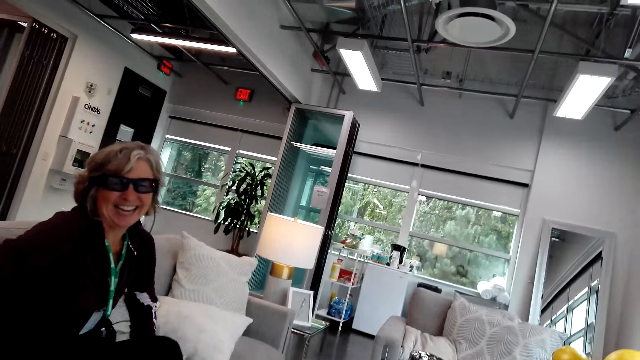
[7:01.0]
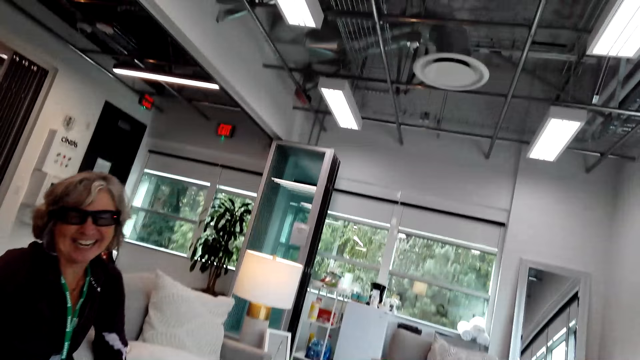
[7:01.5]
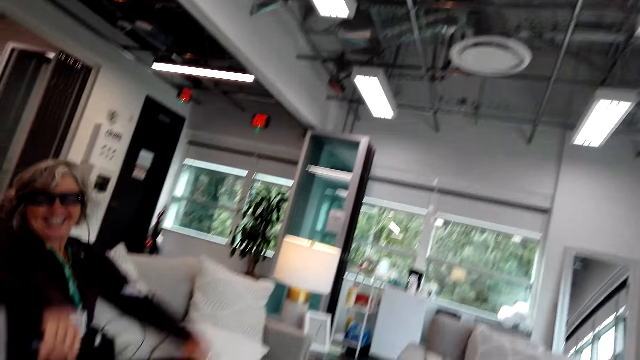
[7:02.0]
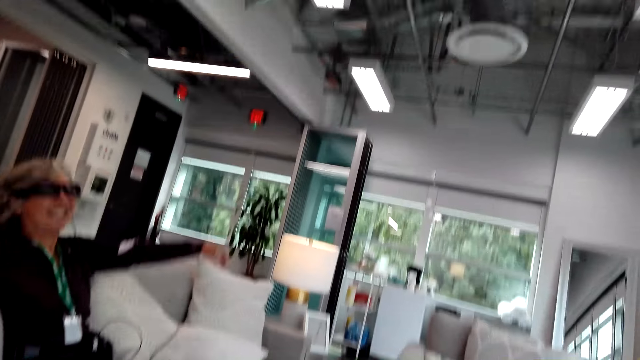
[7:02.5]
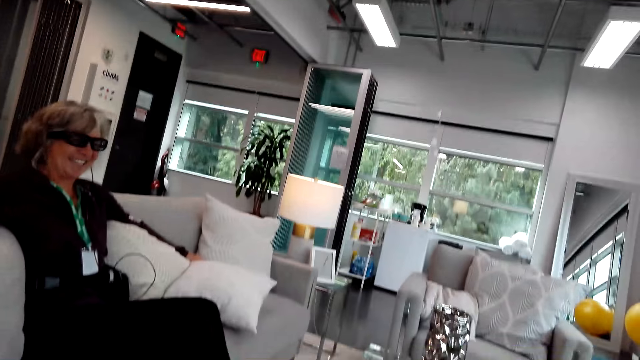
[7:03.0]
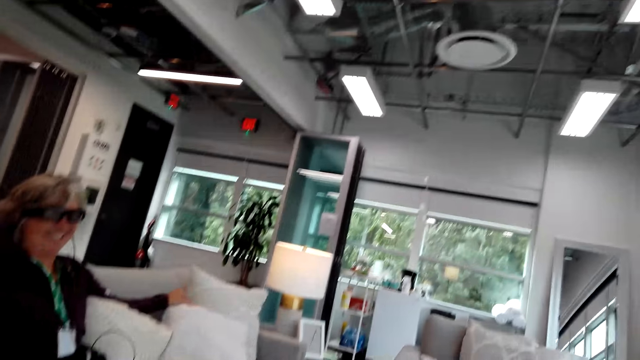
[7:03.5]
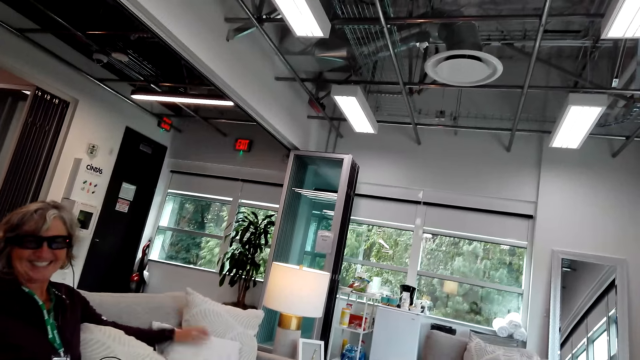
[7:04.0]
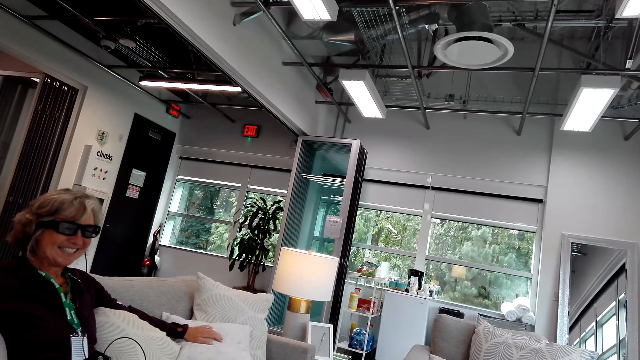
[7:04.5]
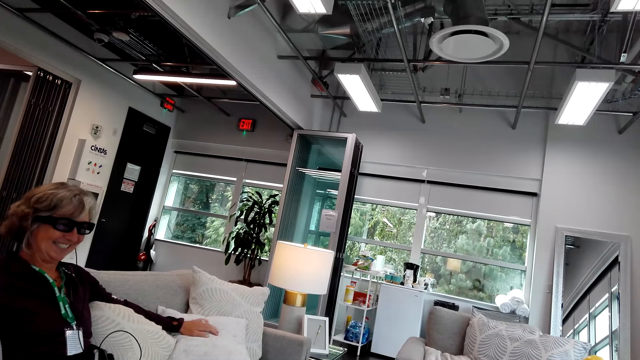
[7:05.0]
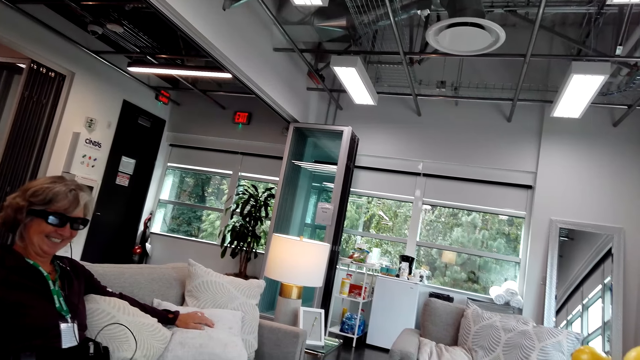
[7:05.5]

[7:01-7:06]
The camera wearer talks to a woman.

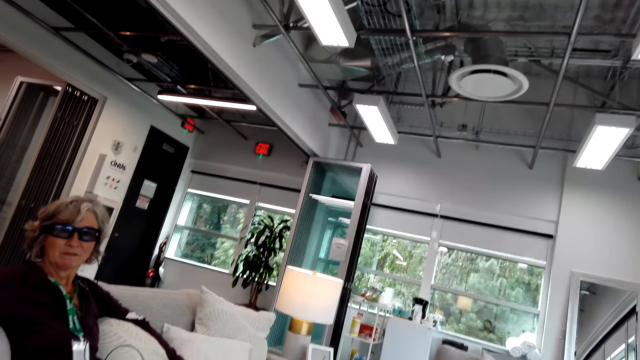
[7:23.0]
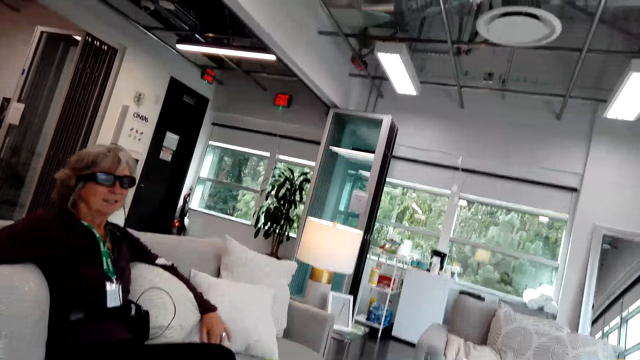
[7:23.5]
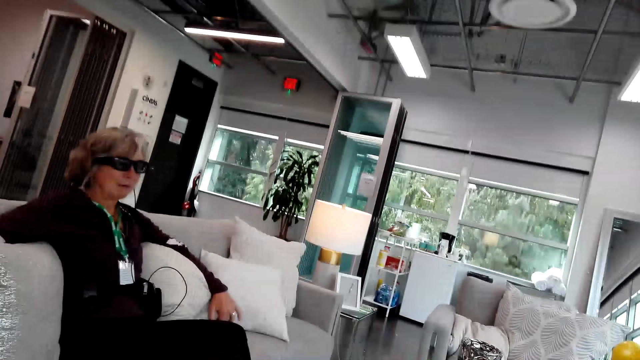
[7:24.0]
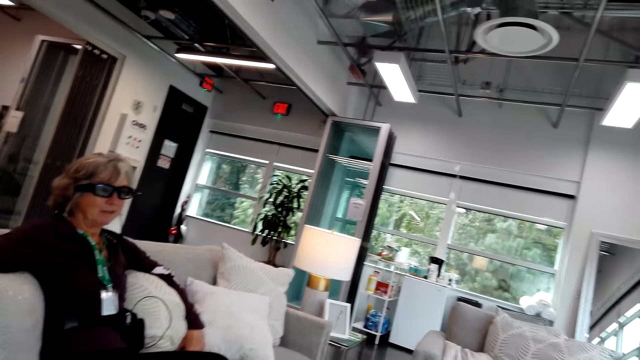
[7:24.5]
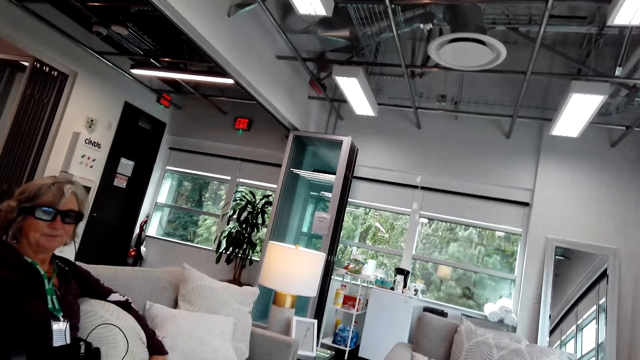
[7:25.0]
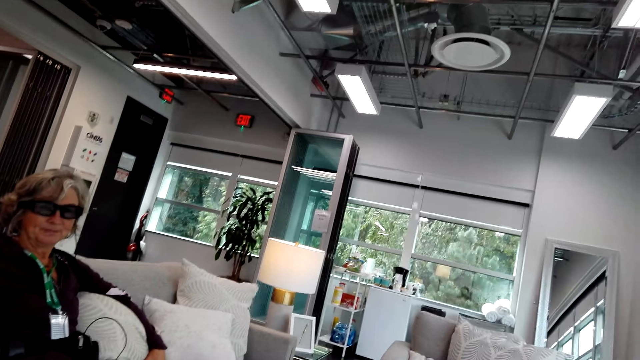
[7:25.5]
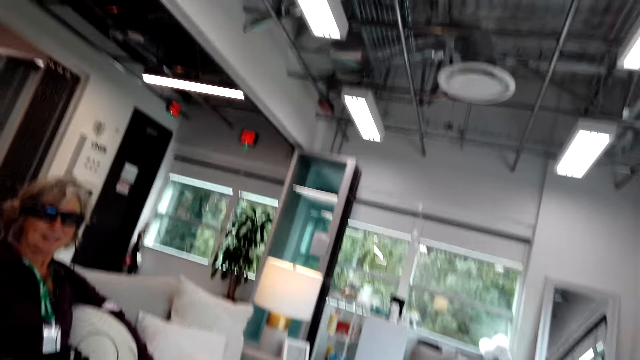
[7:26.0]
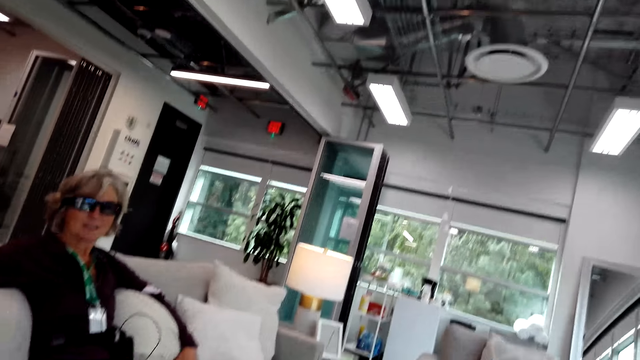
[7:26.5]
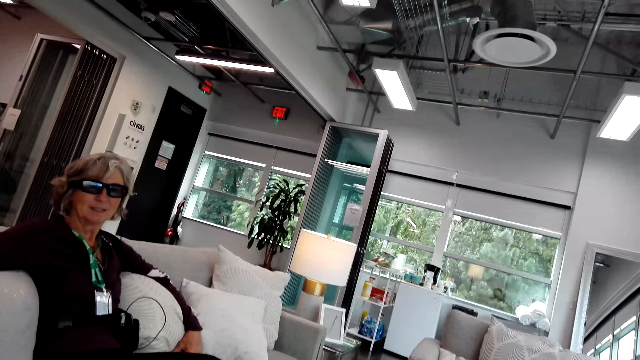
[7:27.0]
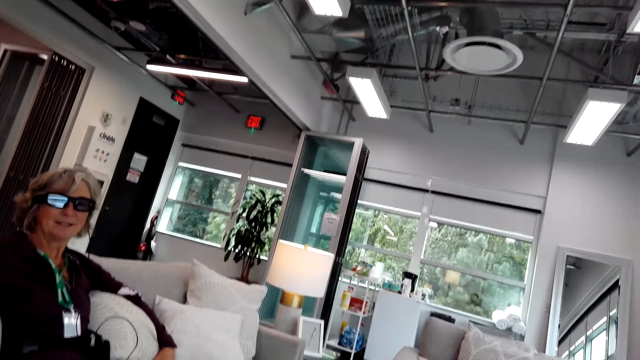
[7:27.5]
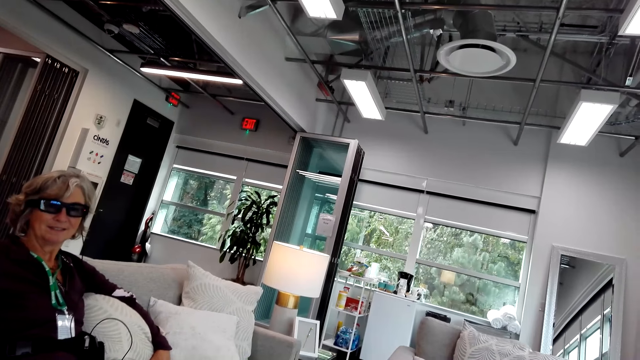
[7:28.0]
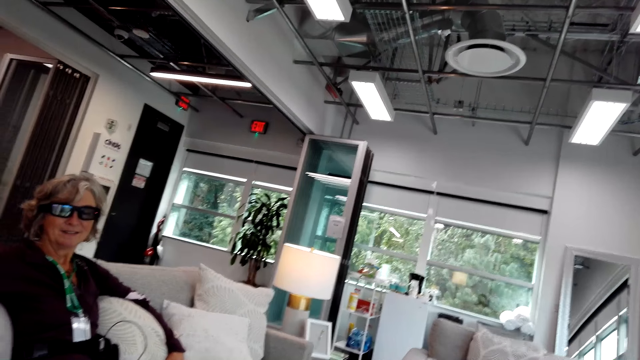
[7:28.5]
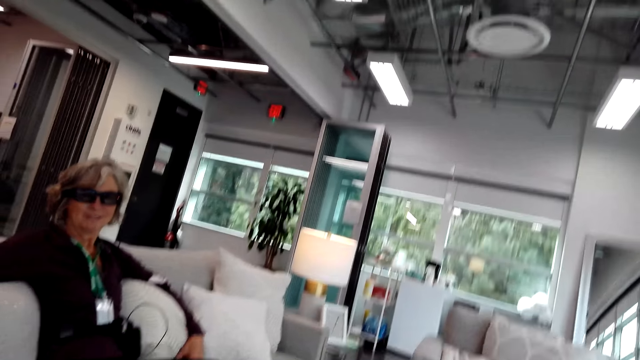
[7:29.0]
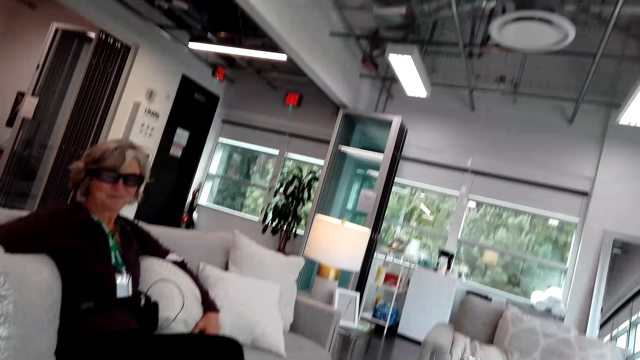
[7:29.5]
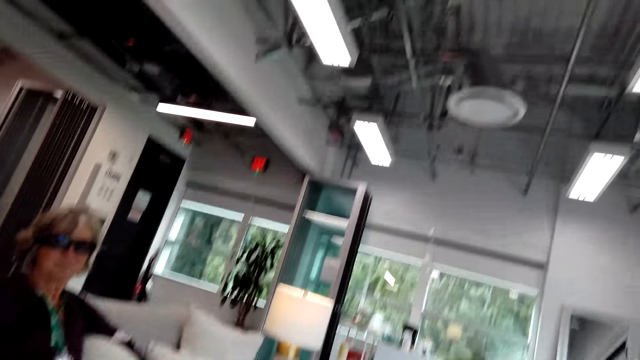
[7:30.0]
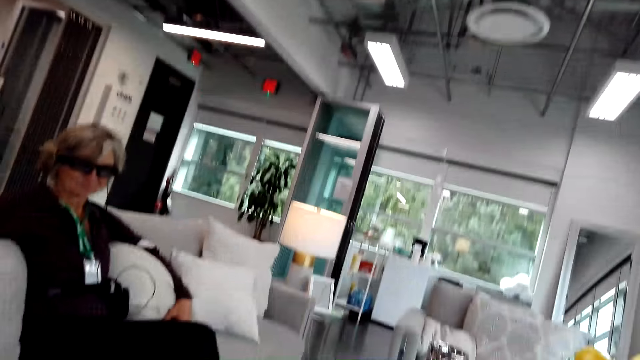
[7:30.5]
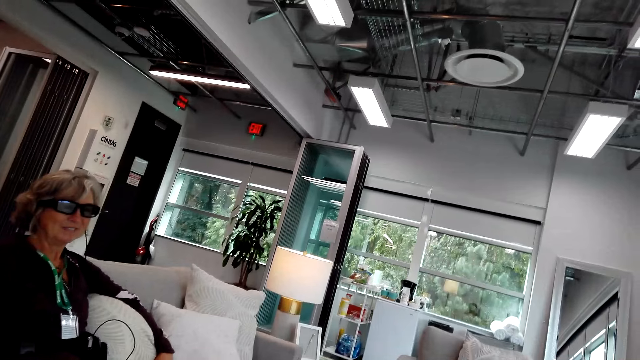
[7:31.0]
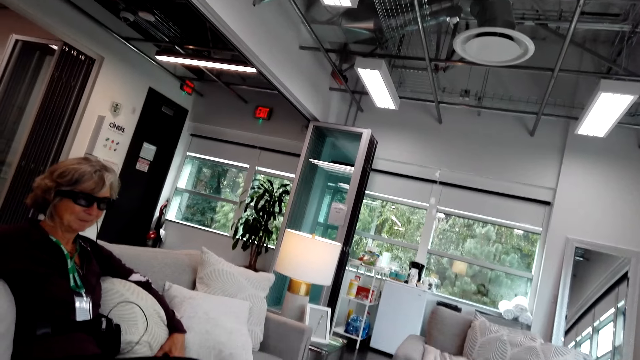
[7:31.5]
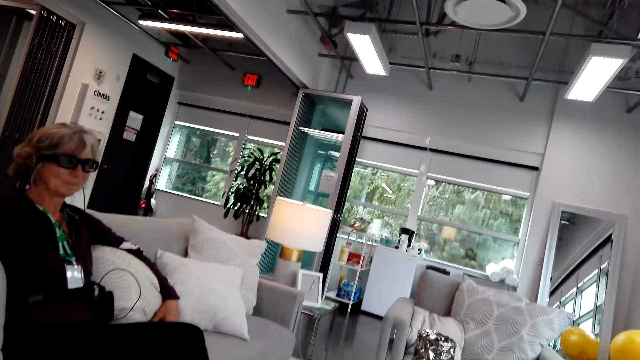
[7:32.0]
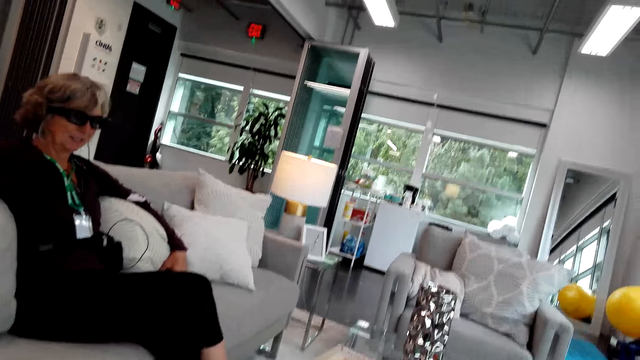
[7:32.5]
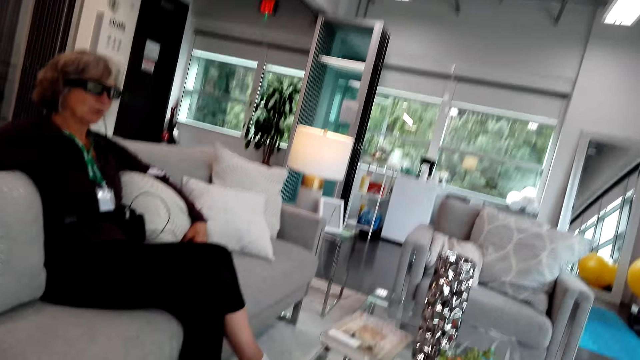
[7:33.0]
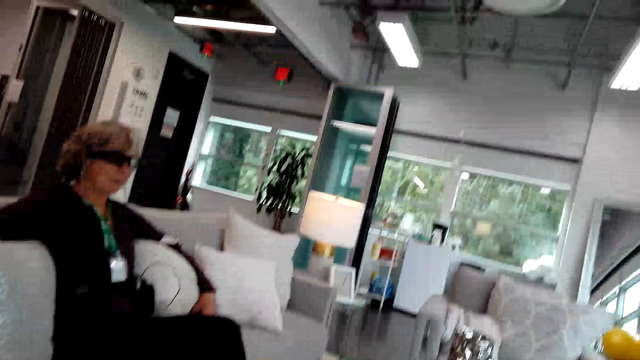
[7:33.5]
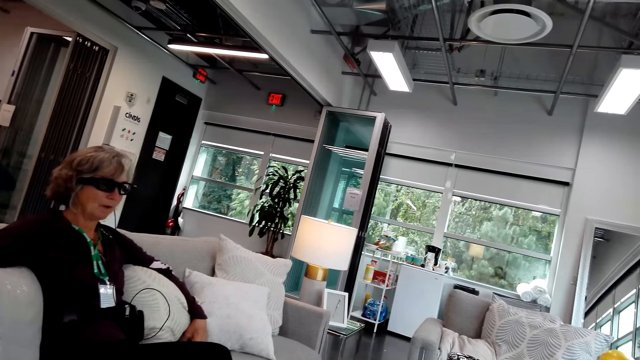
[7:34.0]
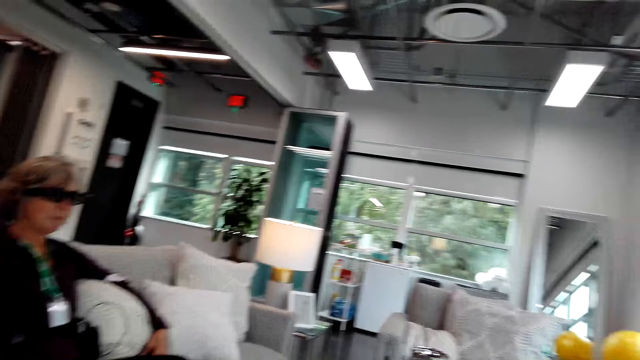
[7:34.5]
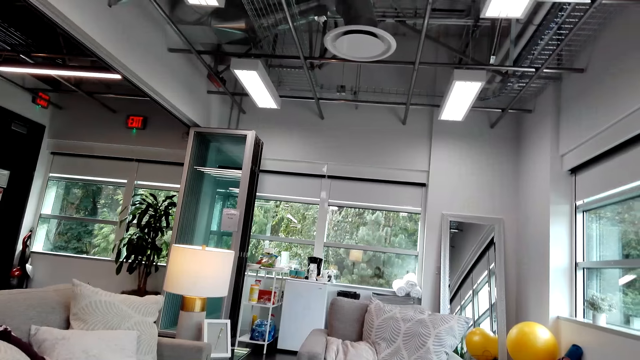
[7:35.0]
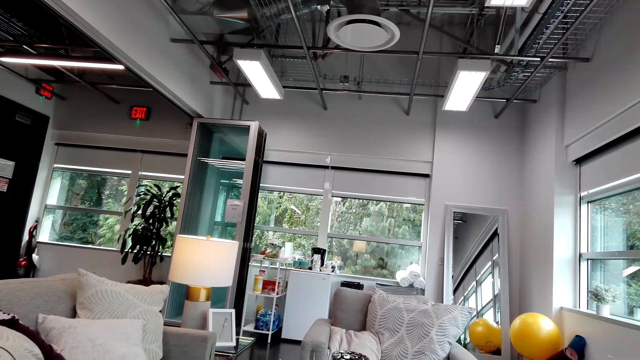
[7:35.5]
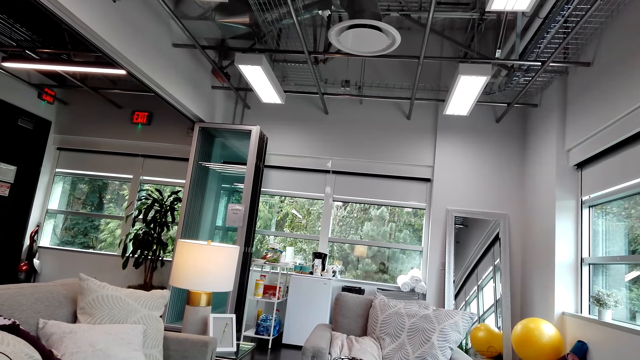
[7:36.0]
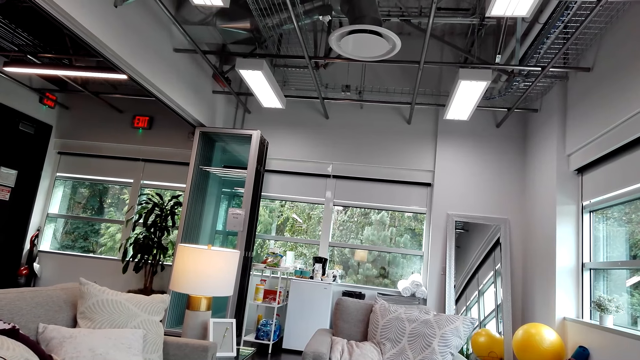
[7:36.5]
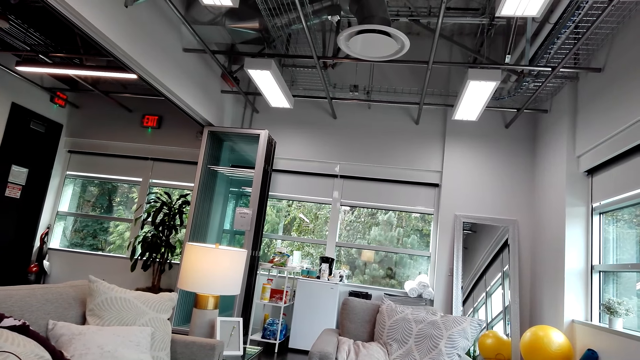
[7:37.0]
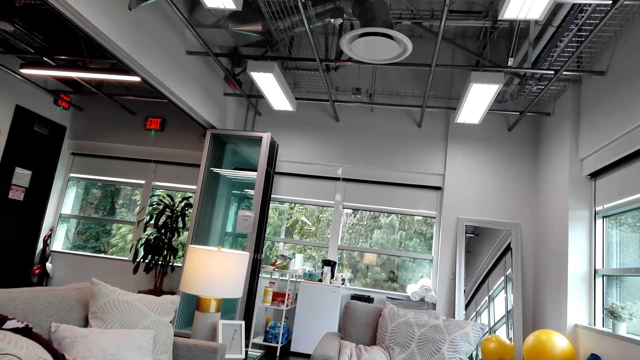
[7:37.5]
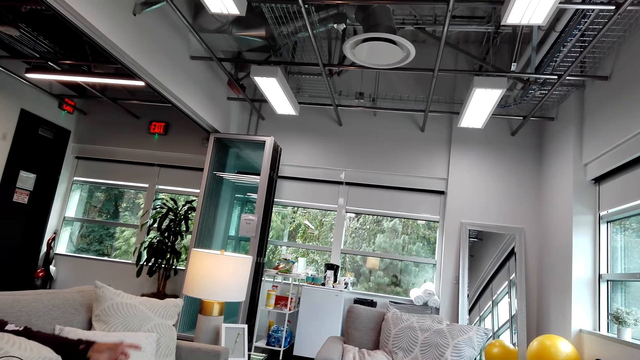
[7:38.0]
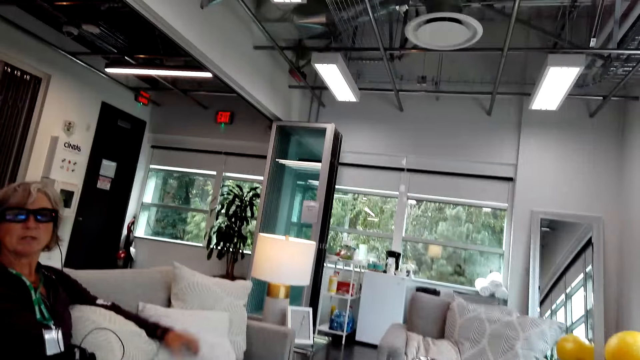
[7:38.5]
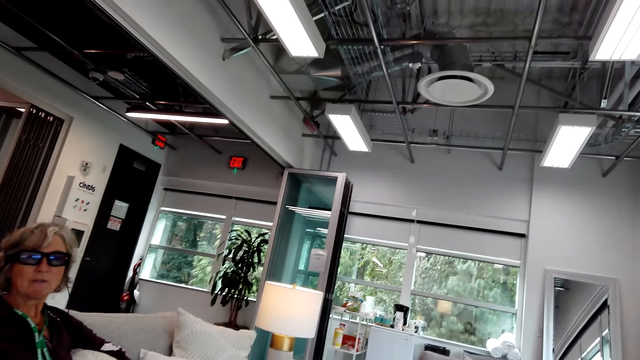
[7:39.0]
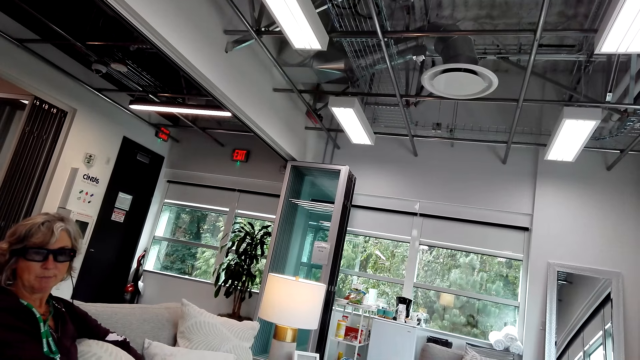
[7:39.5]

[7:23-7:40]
A woman talks to the camera wearer. The camera wearer talks to the woman. The woman talks to the camera wearer.
